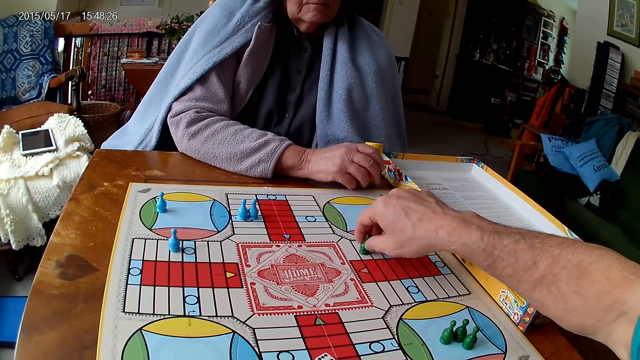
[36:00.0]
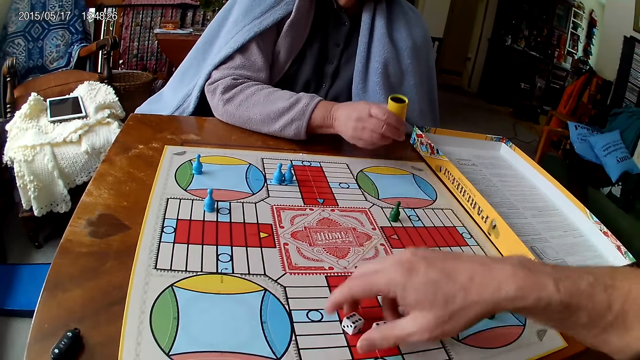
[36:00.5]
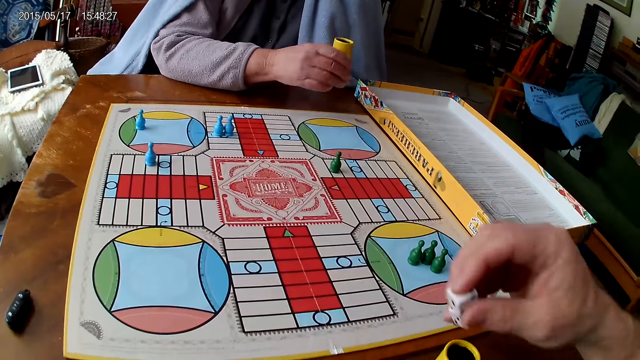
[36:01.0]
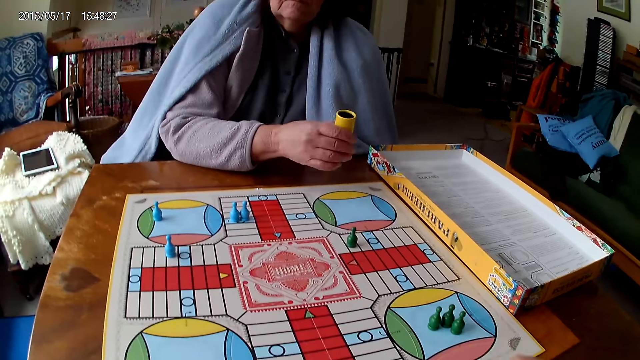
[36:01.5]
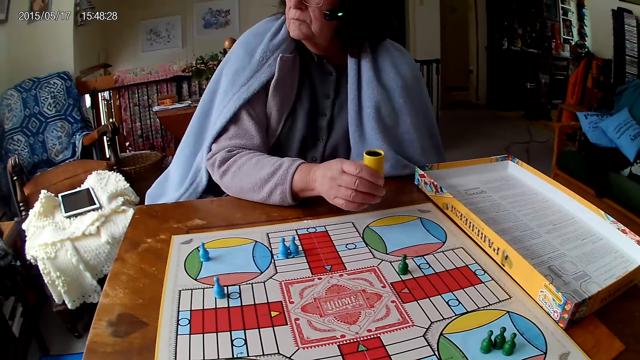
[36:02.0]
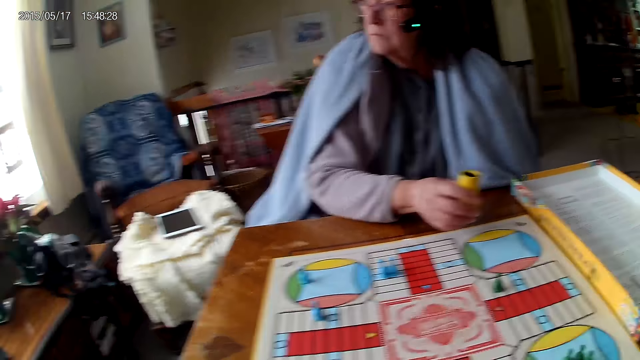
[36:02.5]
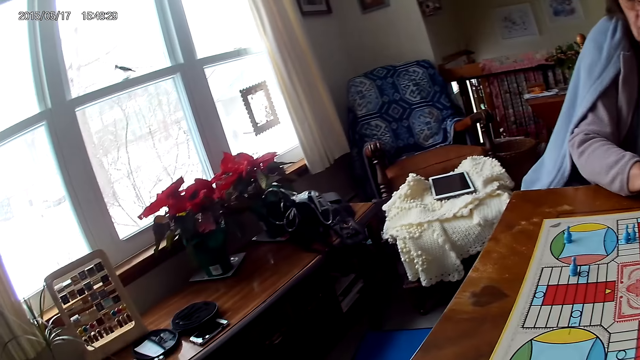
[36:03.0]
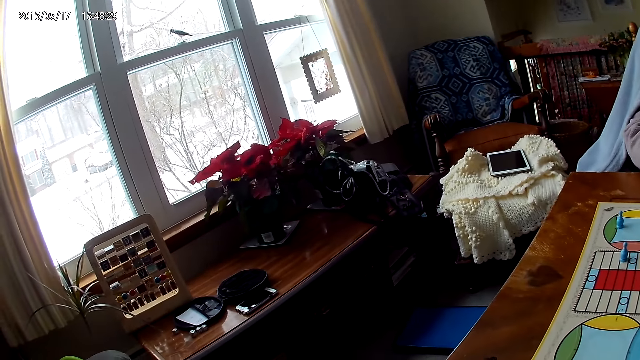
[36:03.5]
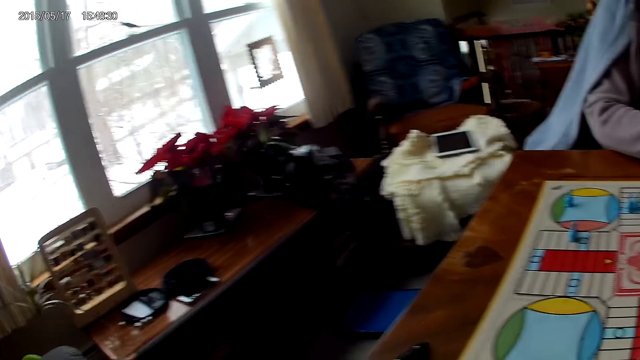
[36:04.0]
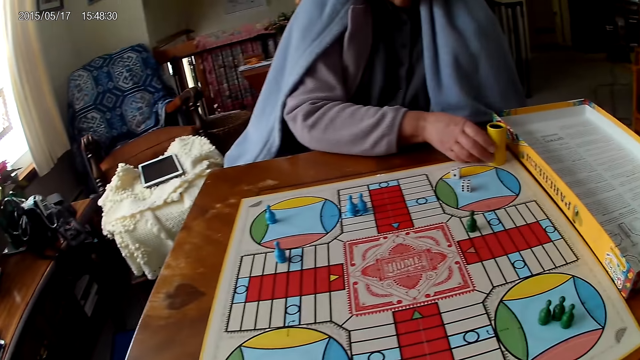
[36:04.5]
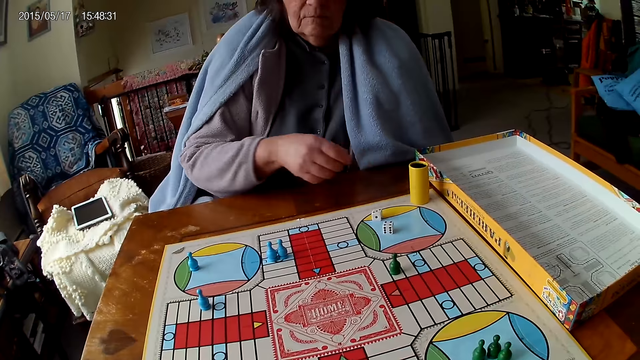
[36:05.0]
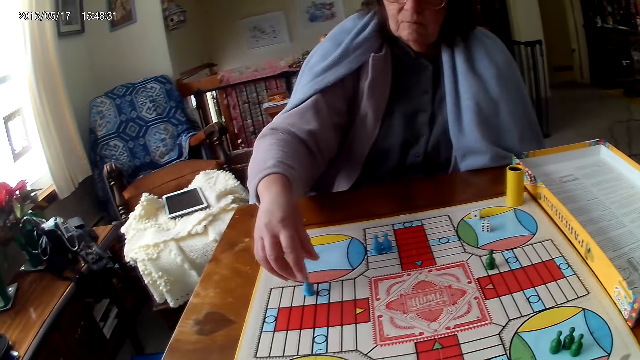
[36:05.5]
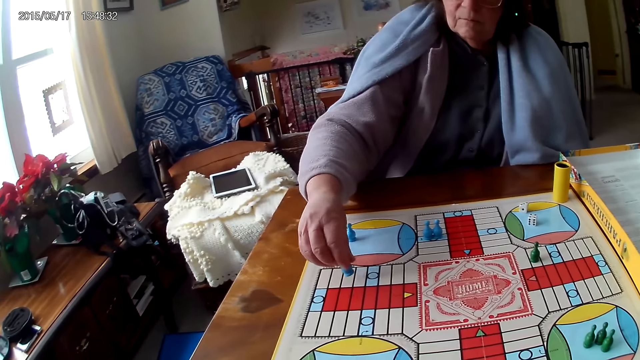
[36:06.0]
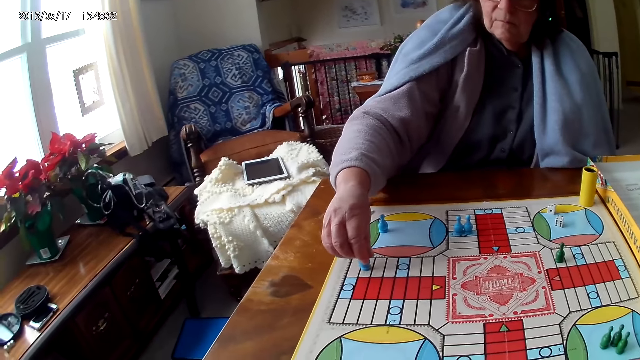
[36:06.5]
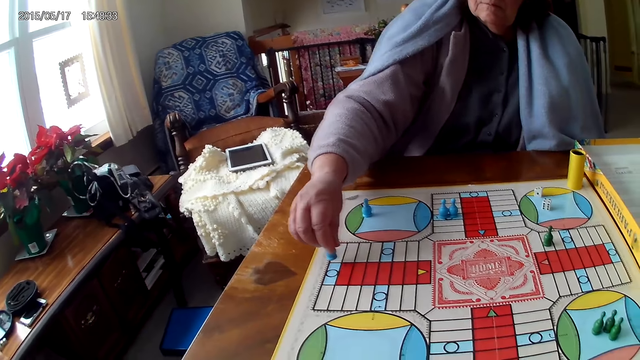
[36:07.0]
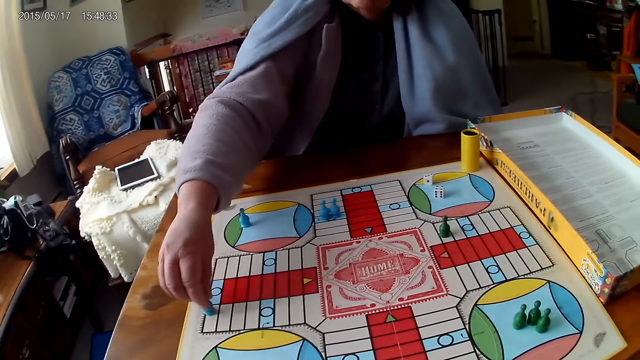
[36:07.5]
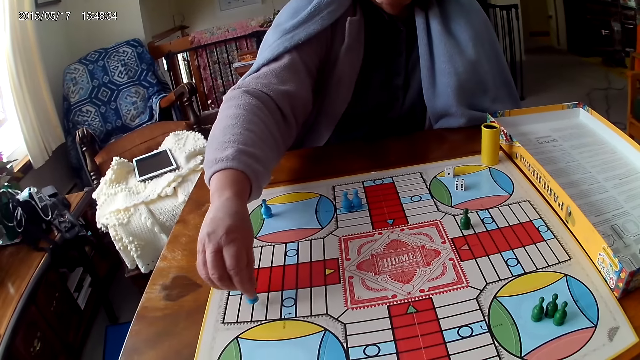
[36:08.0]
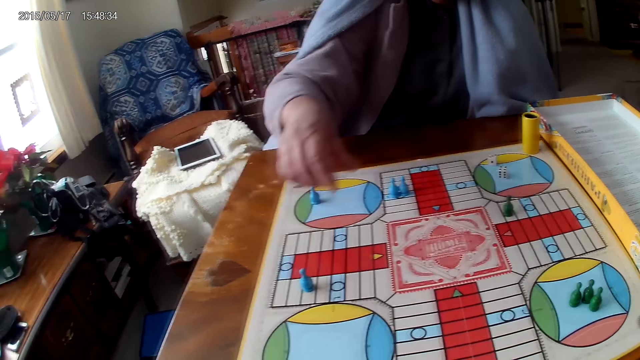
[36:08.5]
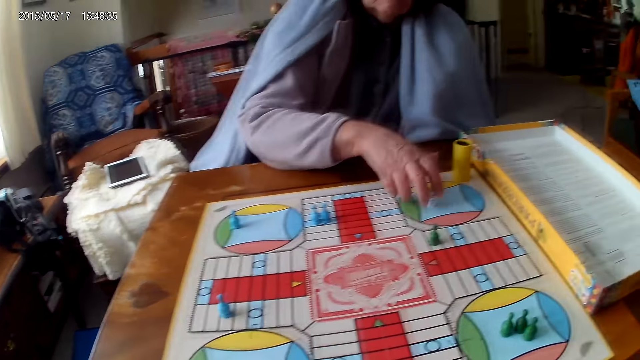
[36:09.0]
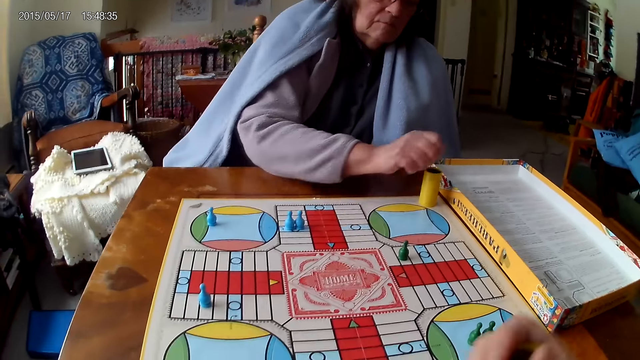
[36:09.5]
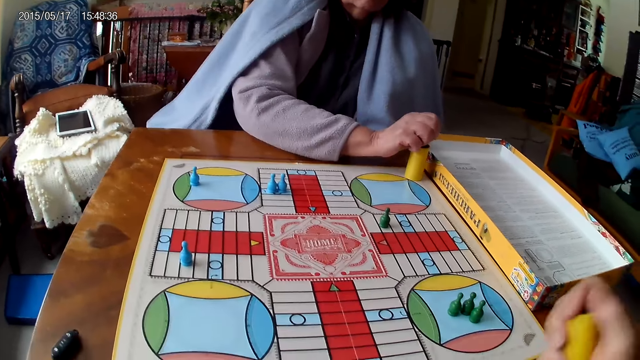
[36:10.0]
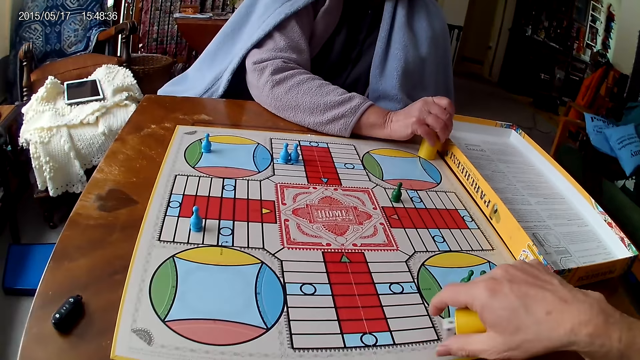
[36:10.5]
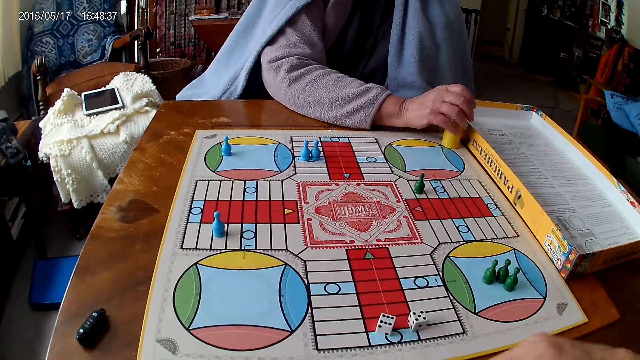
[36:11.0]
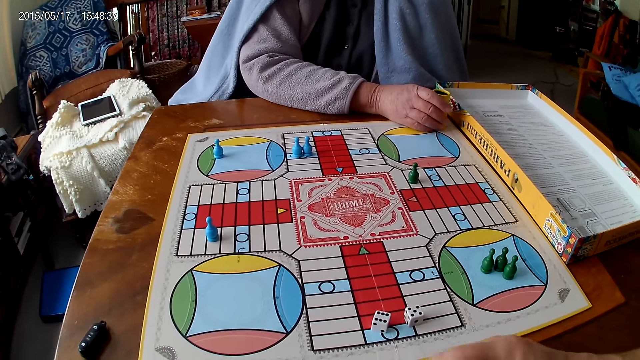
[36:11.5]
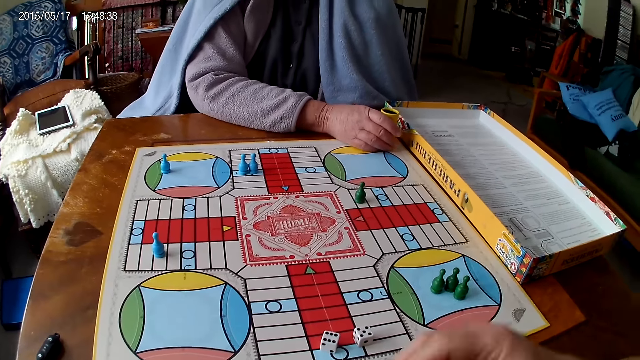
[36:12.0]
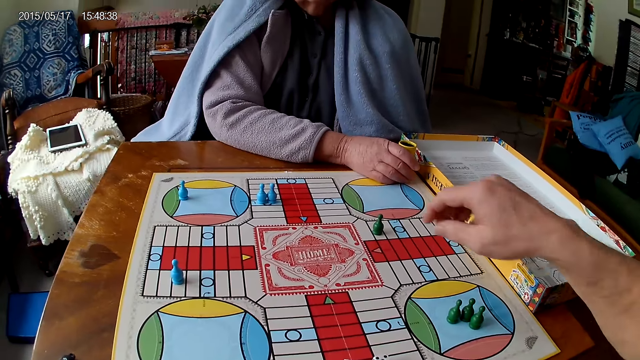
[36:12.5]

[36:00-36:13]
The camera wearer places the chess on the board. He picks his dice from the Ludo board with his right hand. A woman shakes her container with her right hand. The camera wearer drops the dice into his container. The woman drops her container on the table. The woman moves a piece on the Ludo board with her right hand. The woman counts spaces on the board with the chess. The woman places the chess on the board. The woman picks her dice from the Ludo board with her right hand. The camera wearer shakes his container with his right hand. The woman drops the dice into her container. The camera wearer drops the dice in his container on the Ludo board.

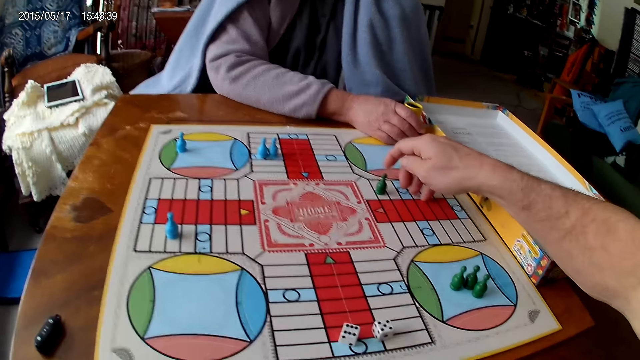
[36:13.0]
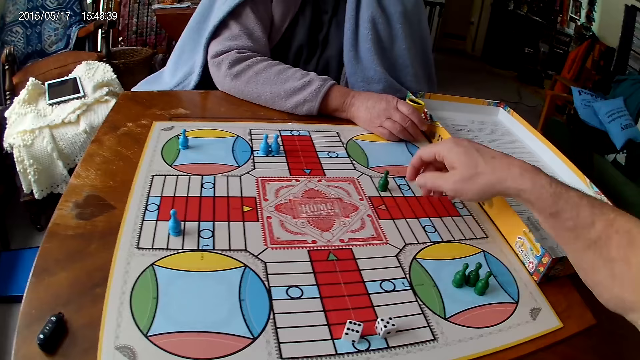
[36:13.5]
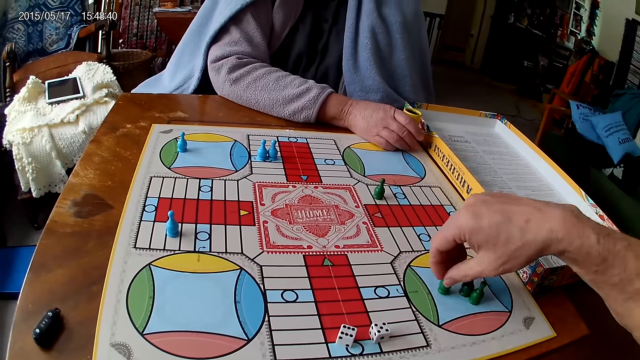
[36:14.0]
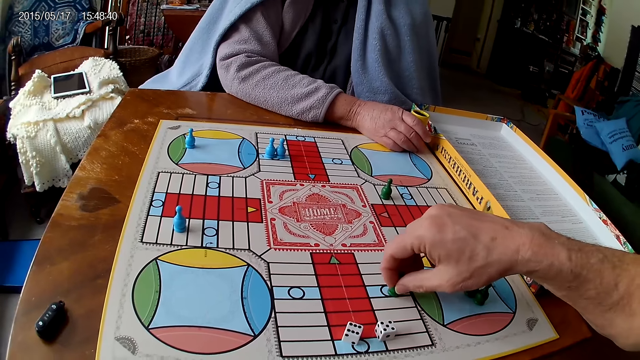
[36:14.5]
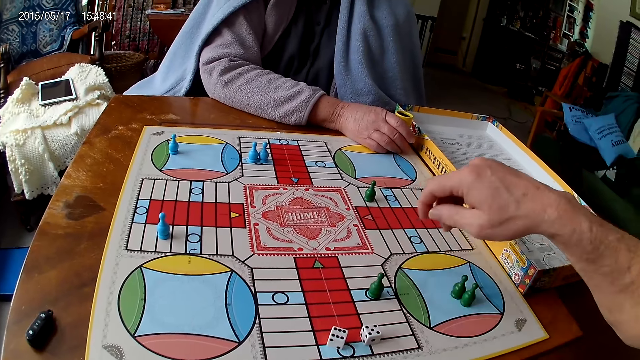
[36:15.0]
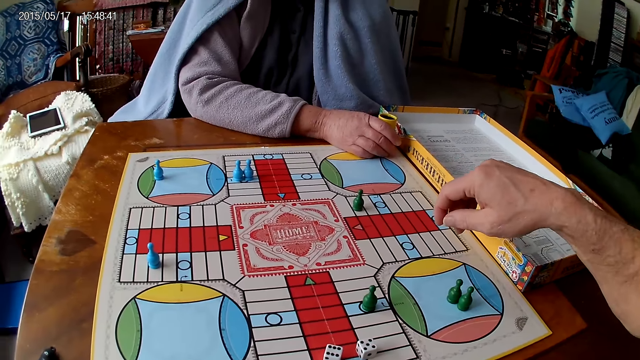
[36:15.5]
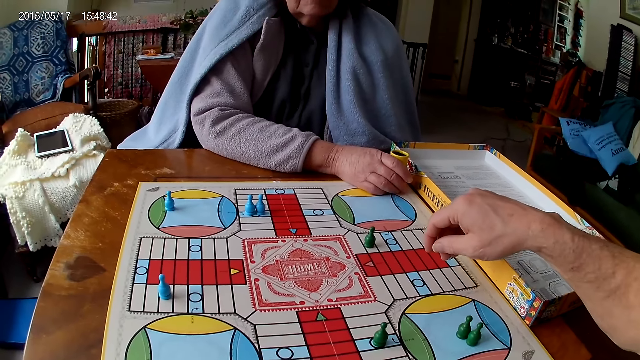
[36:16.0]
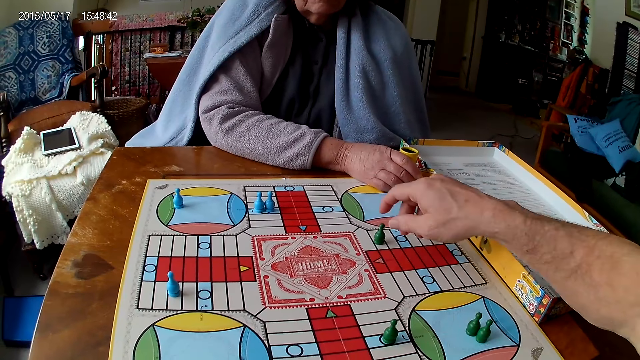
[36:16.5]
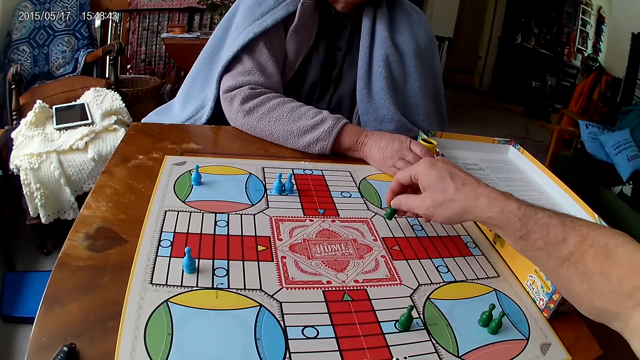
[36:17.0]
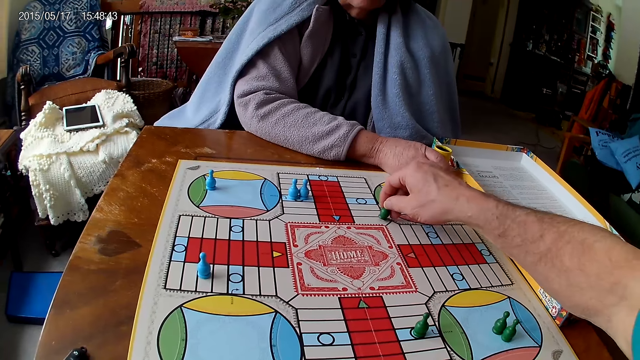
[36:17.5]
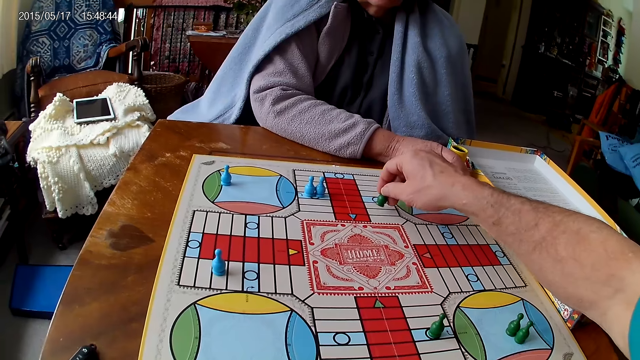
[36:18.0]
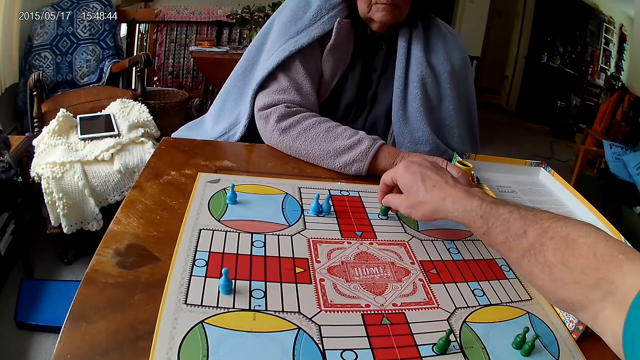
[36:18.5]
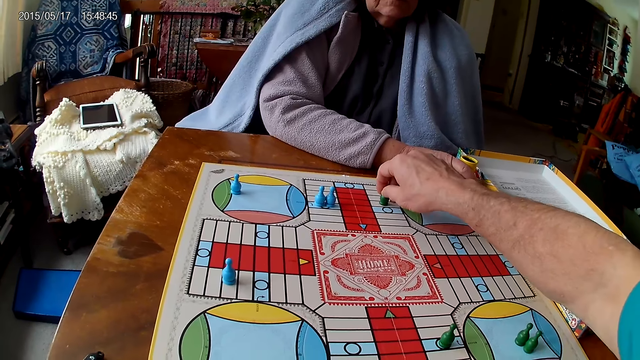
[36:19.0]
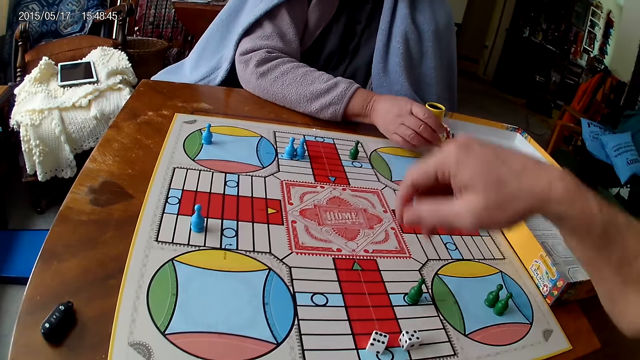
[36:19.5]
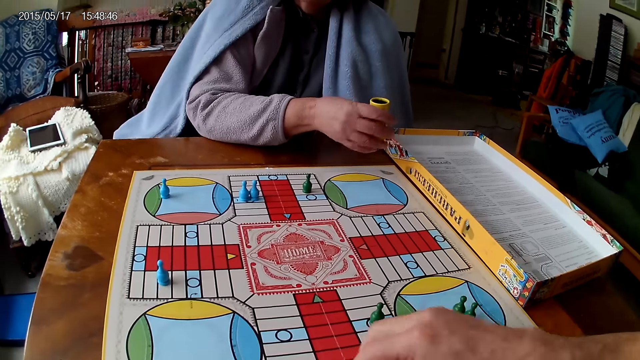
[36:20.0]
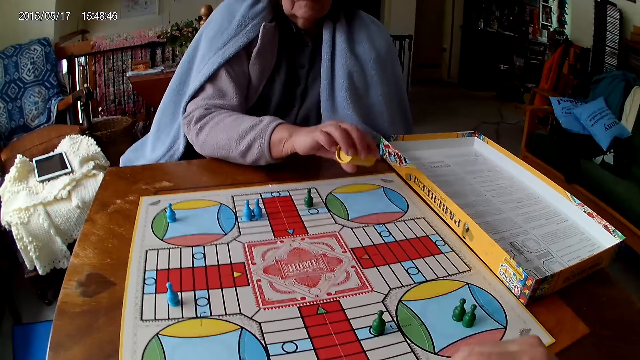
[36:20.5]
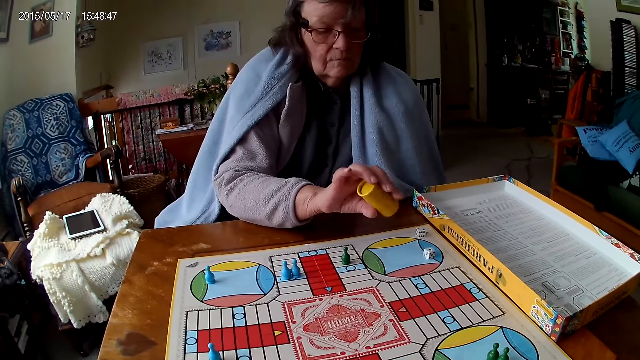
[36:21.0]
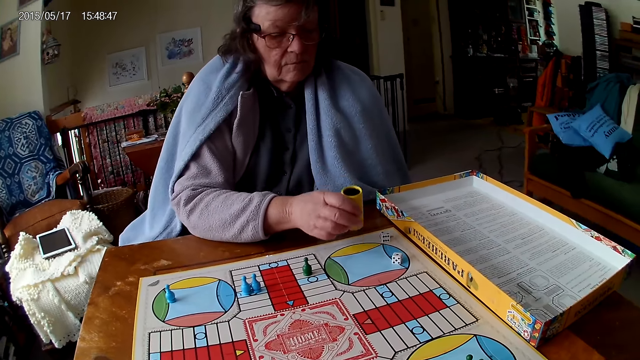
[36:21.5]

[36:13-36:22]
The camera wearer attempts to pick the chess. He moves a piece on the Ludo board with his right hand. He moves a piece on the Ludo board with his right hand again. He puts the game piece on the board. A woman shakes her container with her right hand. The camera wearer picks his dice from the Ludo board with his right hand. He puts the dice in the cup and pours the dice on the board game. The woman drops the dice in her container on the Ludo board.
